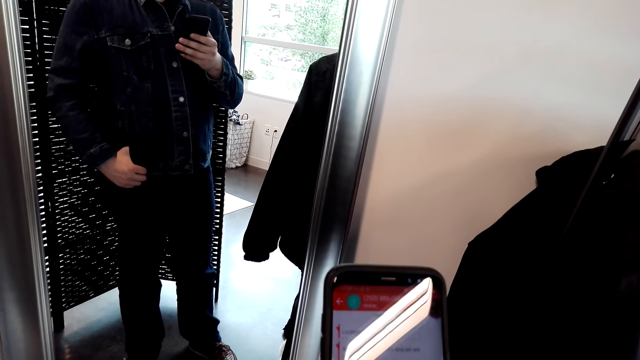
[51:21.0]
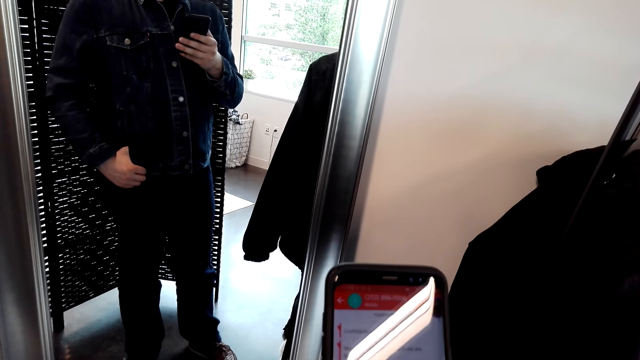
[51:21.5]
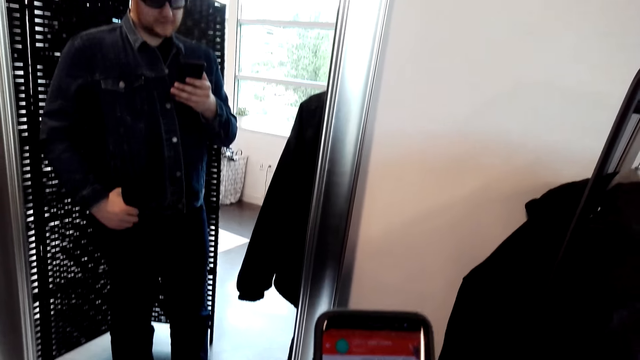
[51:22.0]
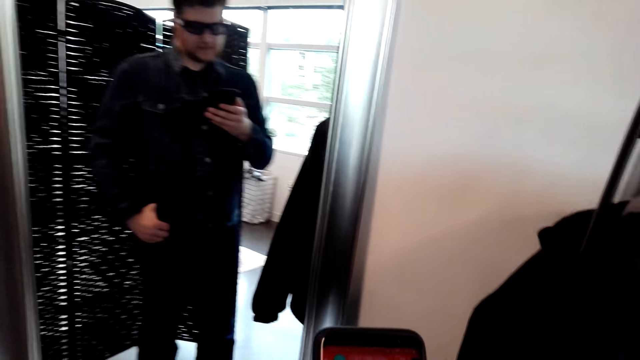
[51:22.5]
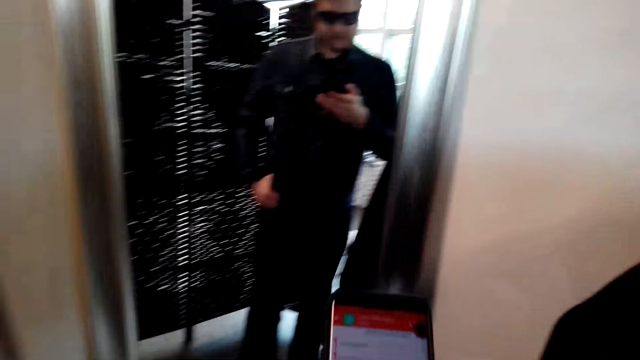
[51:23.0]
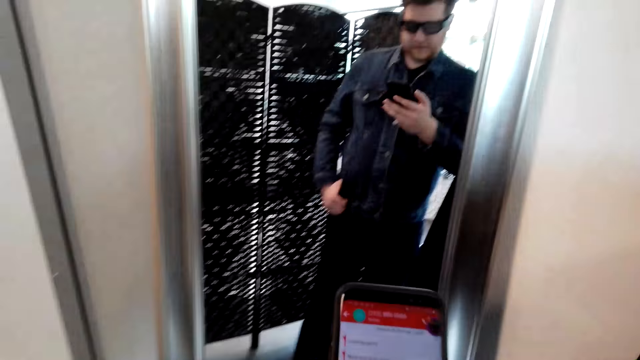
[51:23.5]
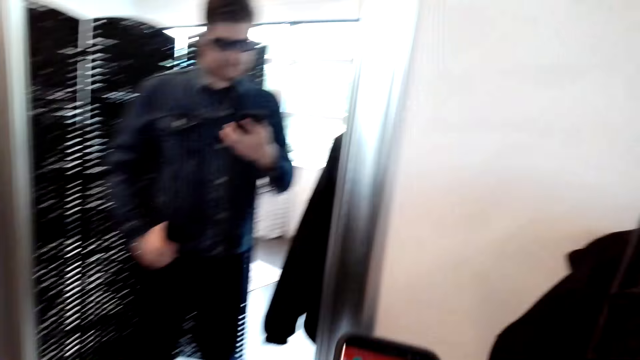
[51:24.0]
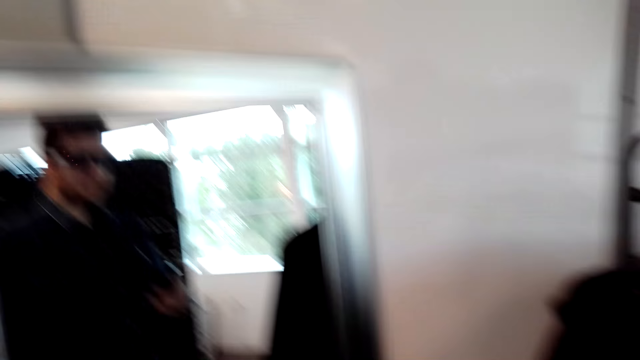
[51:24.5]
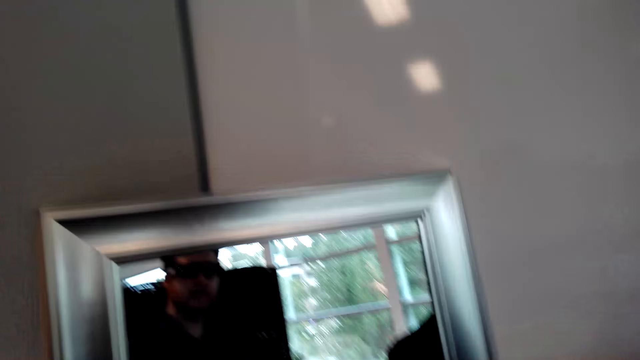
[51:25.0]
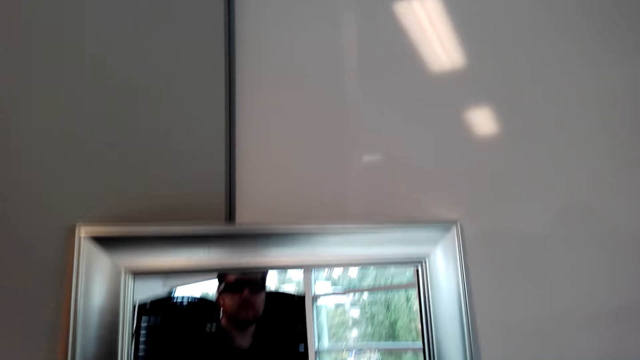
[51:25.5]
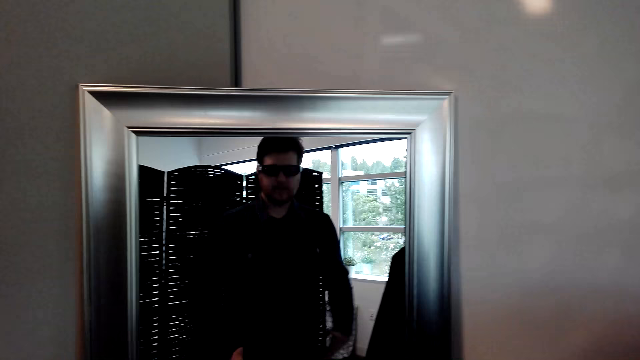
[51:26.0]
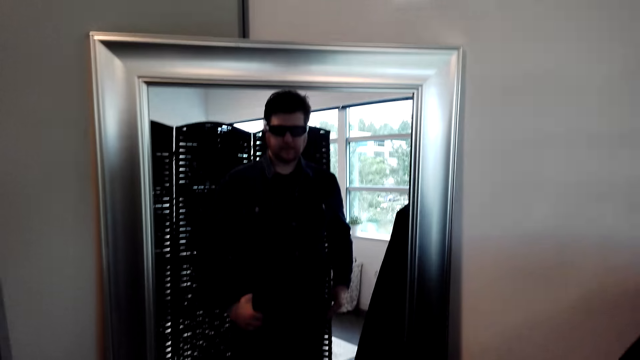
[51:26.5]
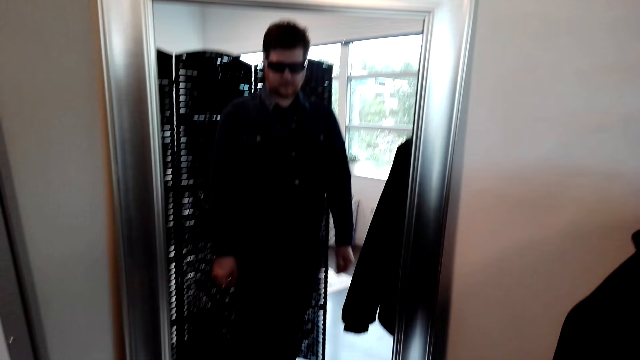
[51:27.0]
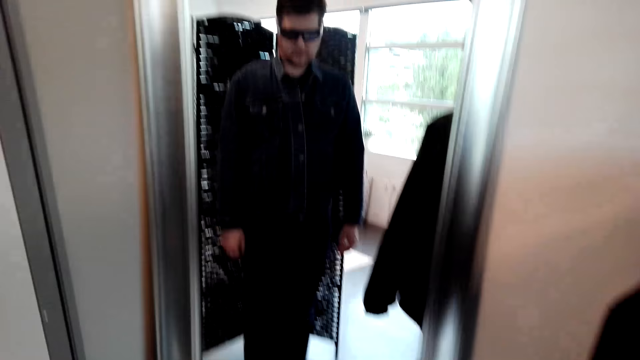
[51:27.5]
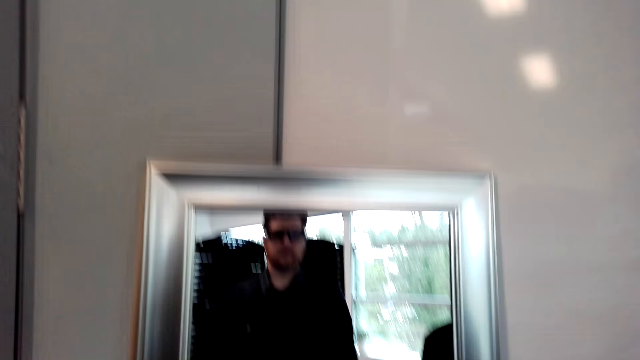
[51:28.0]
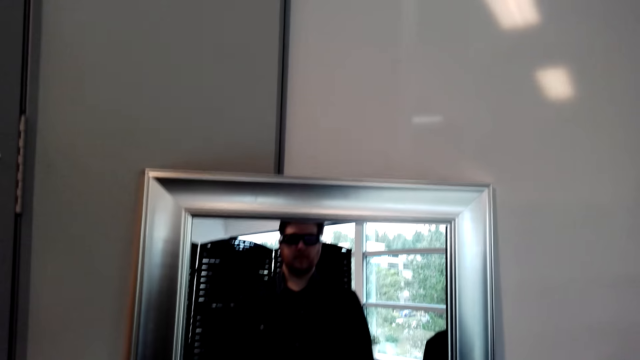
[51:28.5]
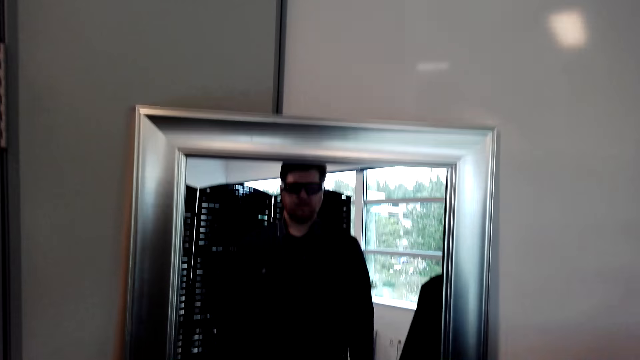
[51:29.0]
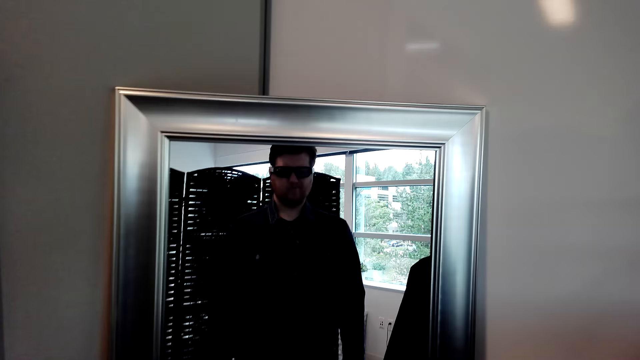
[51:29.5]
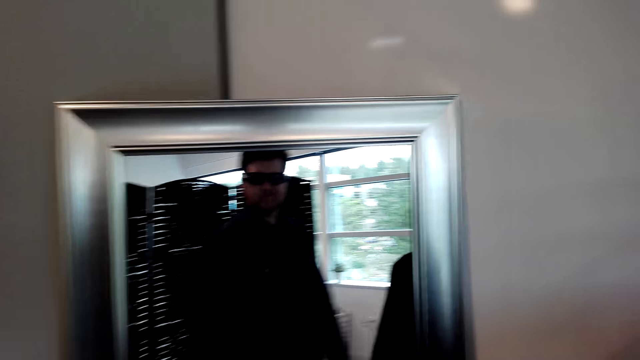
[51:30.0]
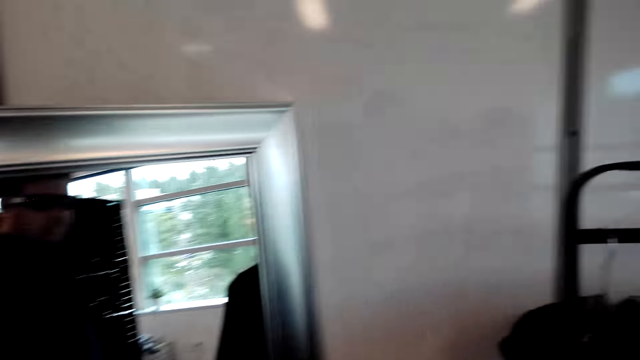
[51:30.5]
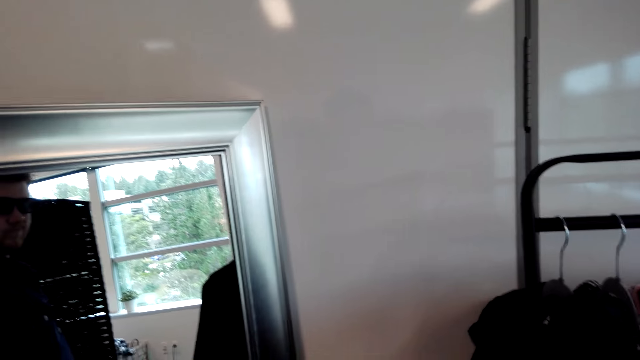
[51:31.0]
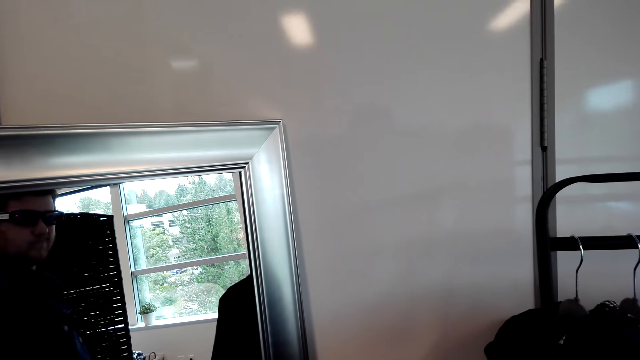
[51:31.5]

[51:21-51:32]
The camera wearer moves beside the mirror. They put the phone in the pocket. They look at the mirror.

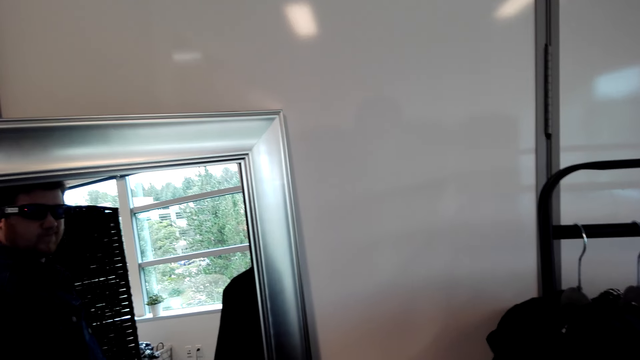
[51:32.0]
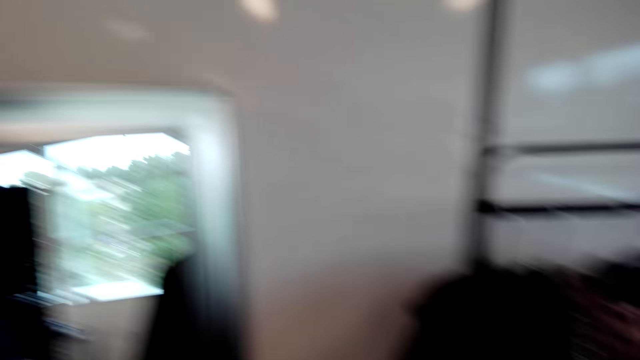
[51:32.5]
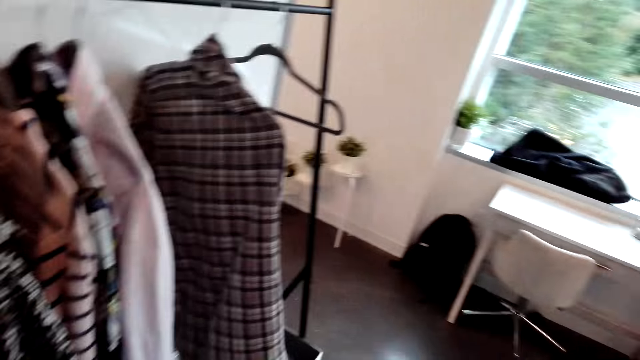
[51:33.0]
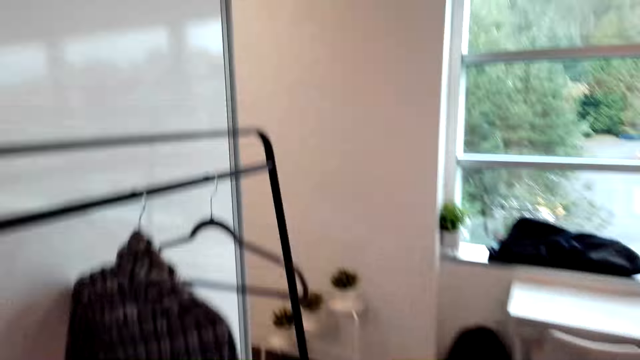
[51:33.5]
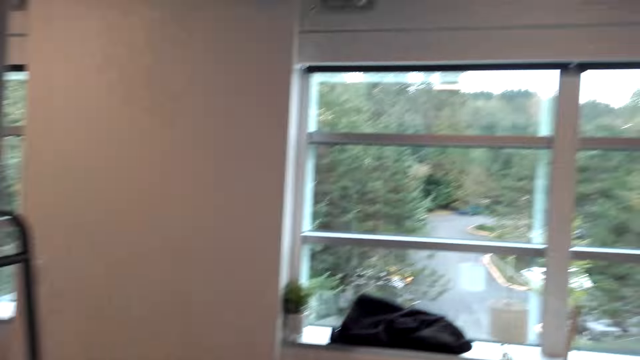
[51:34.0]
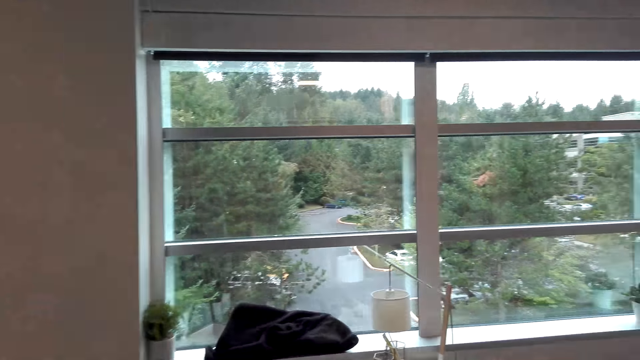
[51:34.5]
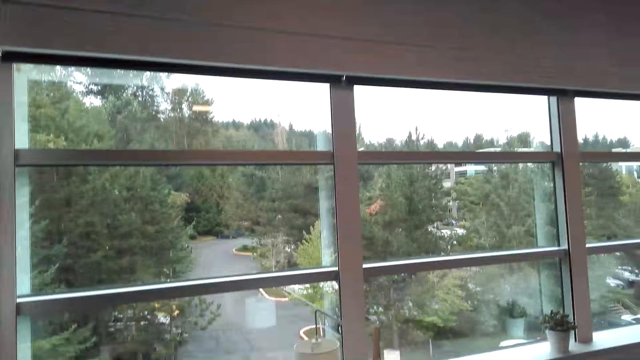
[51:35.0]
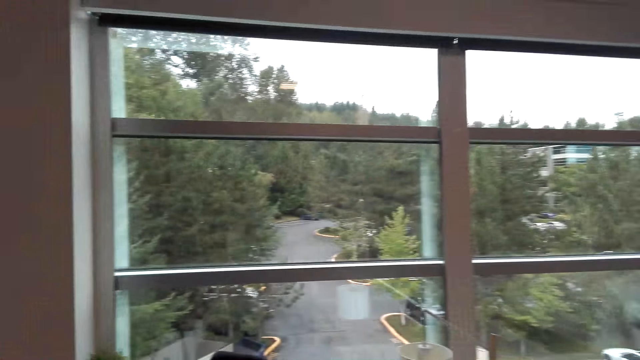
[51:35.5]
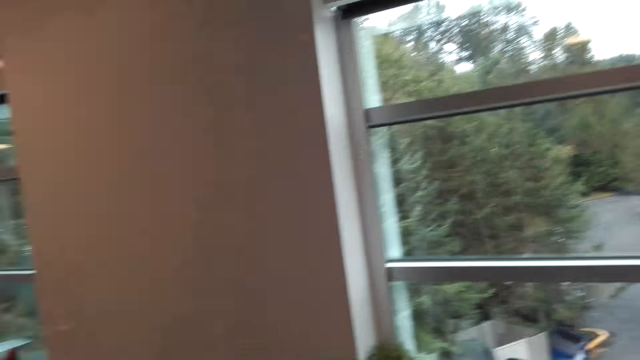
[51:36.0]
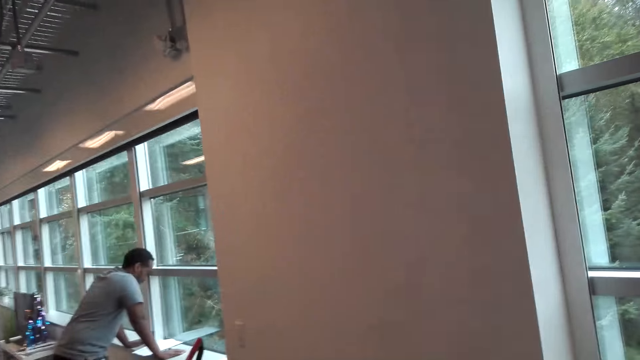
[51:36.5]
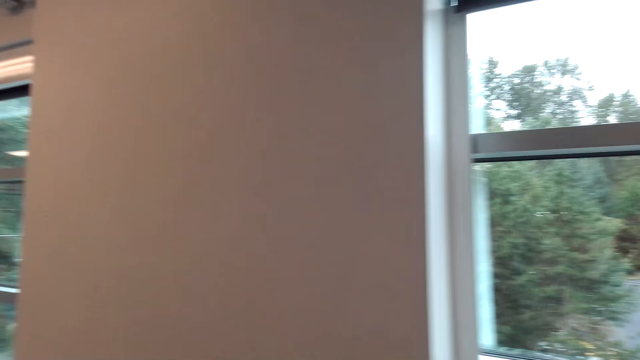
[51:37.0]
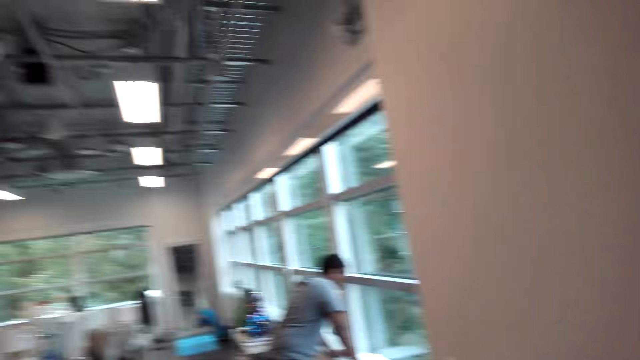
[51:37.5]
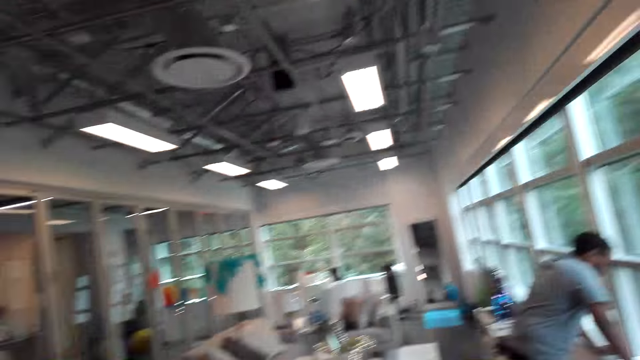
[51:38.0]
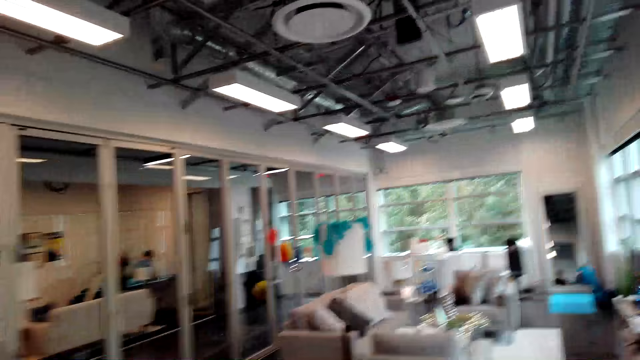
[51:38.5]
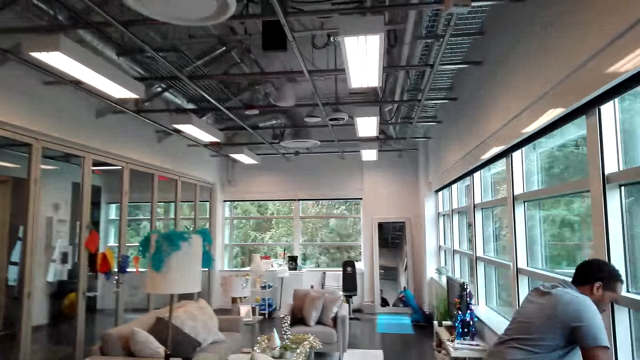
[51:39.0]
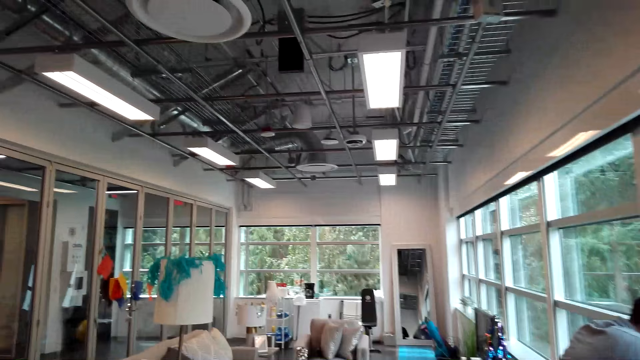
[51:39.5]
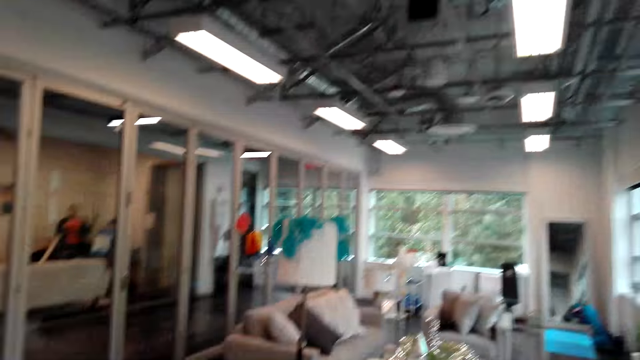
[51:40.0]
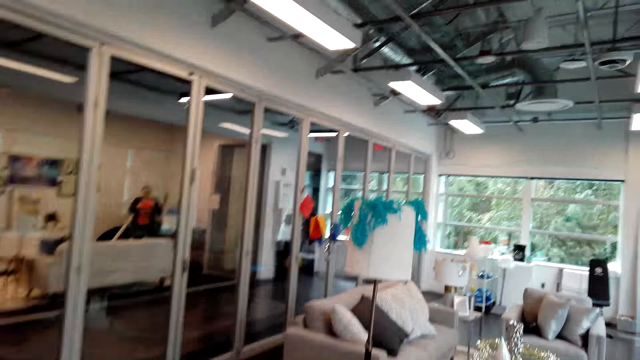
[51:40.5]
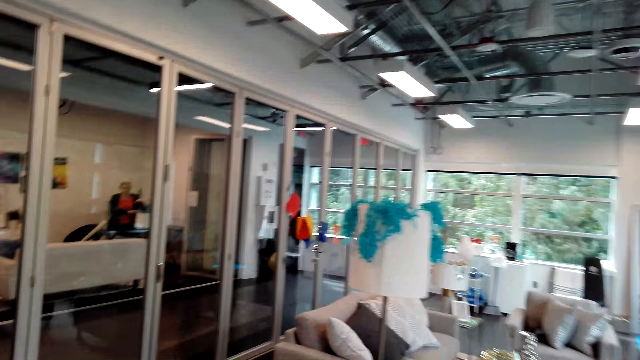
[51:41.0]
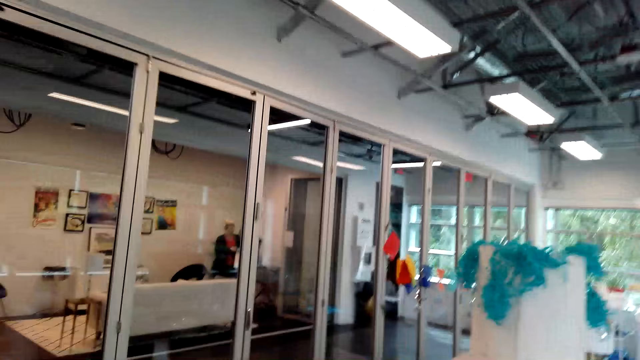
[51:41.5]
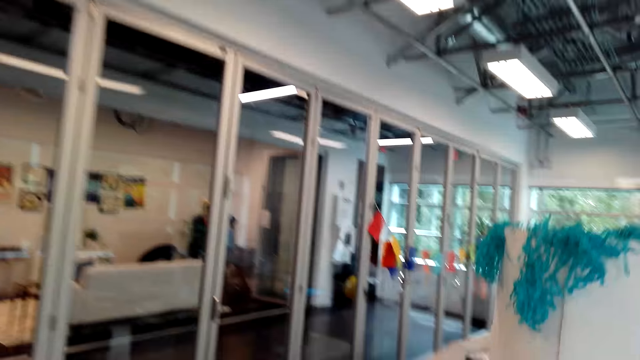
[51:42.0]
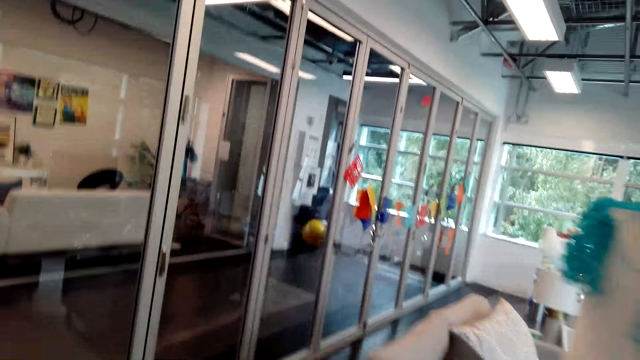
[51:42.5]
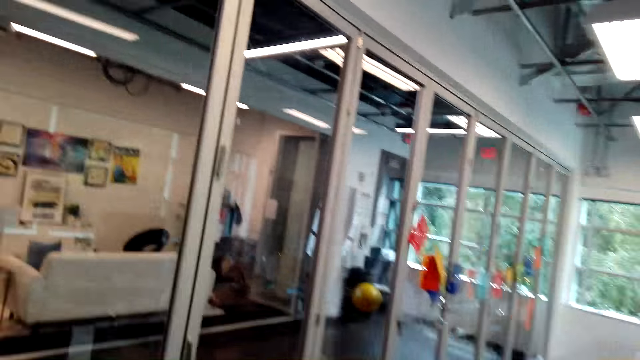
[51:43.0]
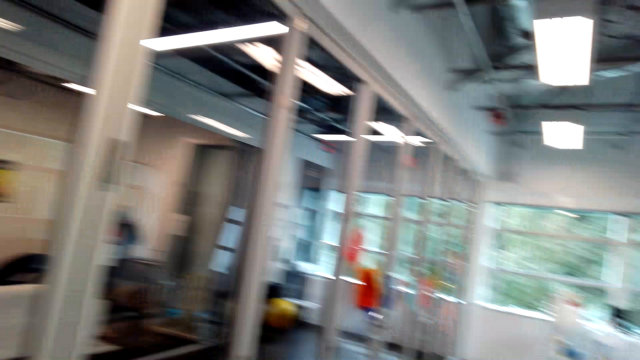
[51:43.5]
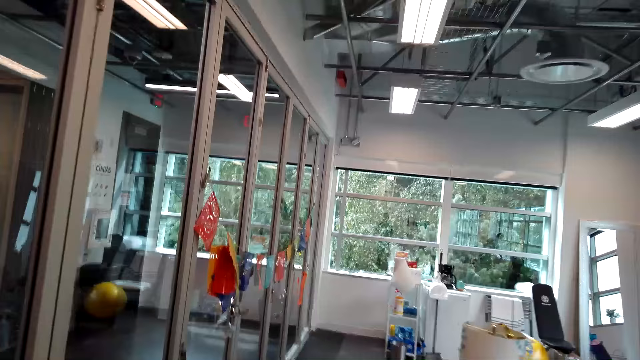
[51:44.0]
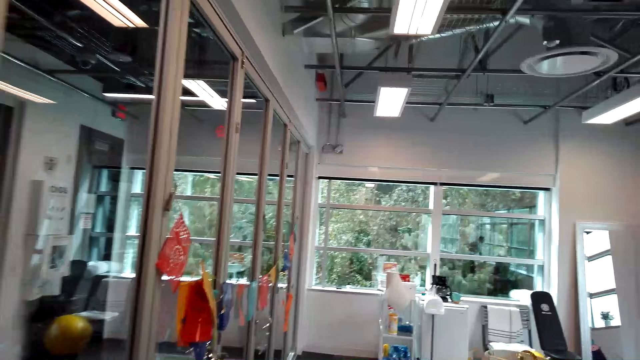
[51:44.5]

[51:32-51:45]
The camera wearer walks around the house. A man converses with the camera wearer. The camera wearer walks around the house.
